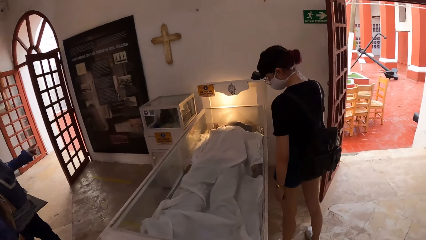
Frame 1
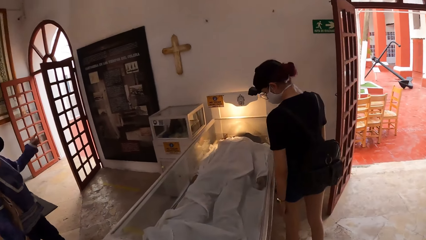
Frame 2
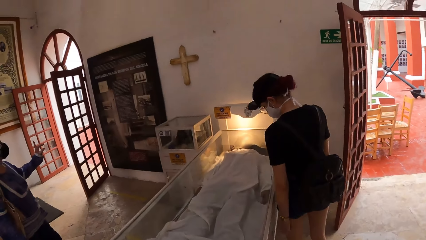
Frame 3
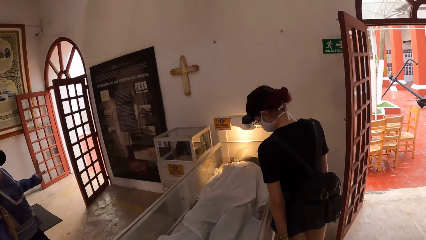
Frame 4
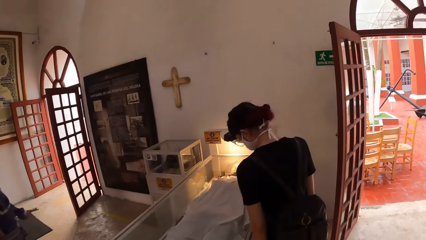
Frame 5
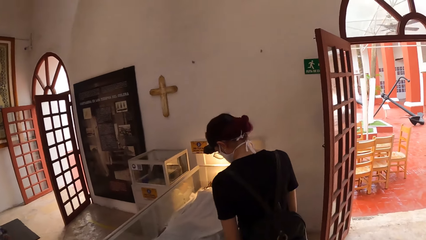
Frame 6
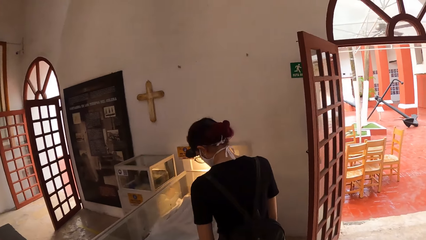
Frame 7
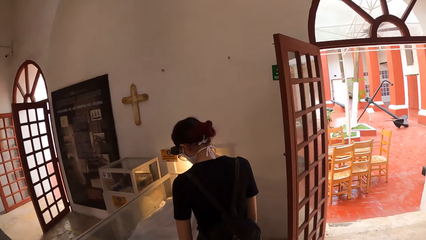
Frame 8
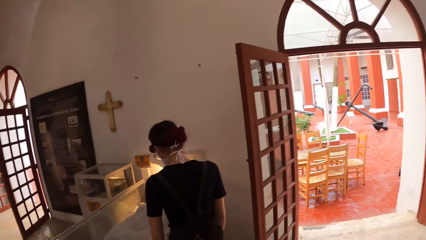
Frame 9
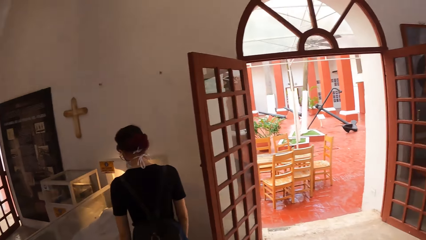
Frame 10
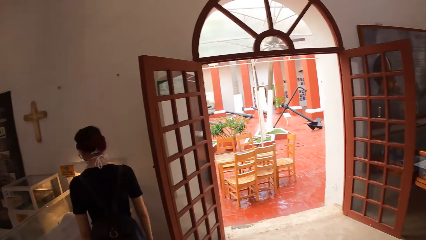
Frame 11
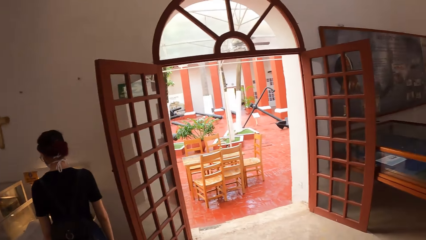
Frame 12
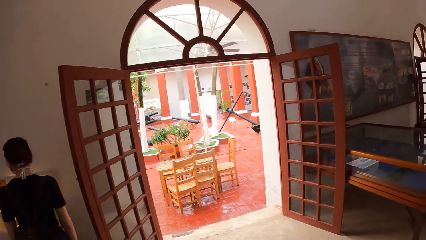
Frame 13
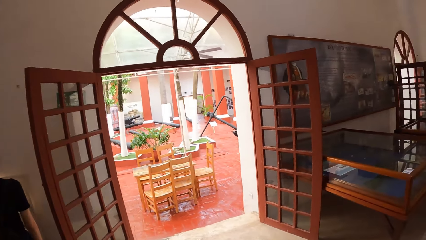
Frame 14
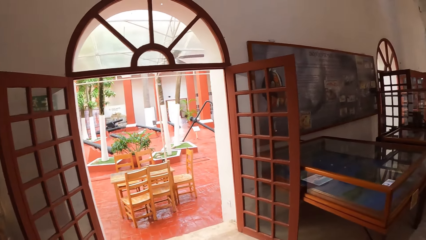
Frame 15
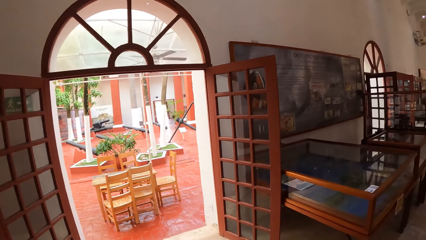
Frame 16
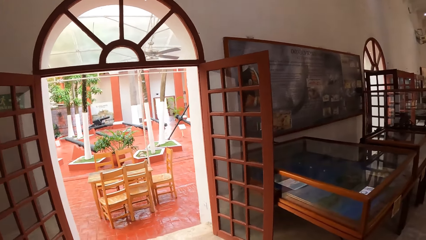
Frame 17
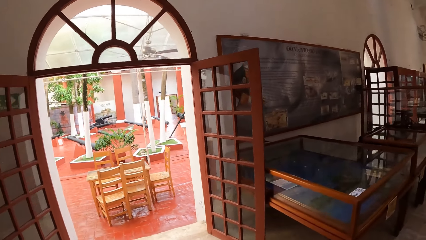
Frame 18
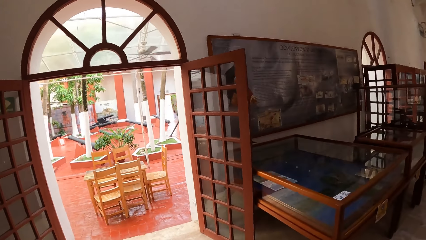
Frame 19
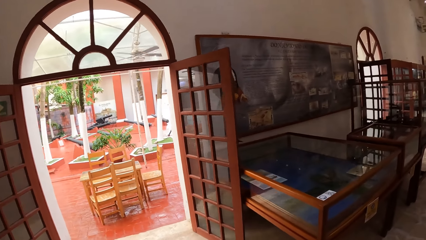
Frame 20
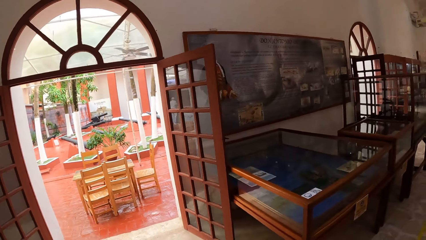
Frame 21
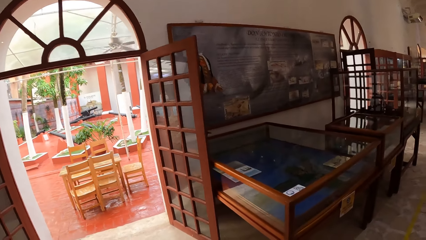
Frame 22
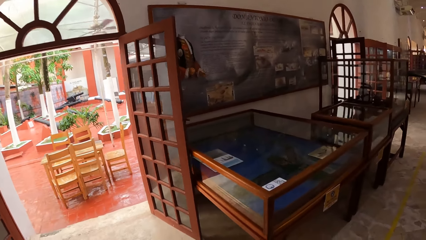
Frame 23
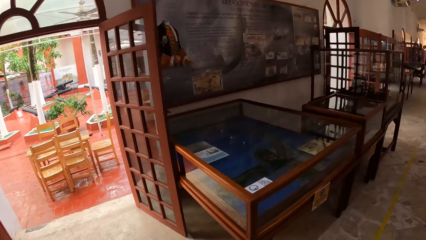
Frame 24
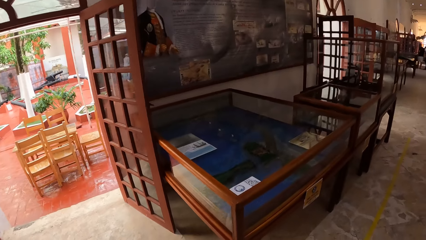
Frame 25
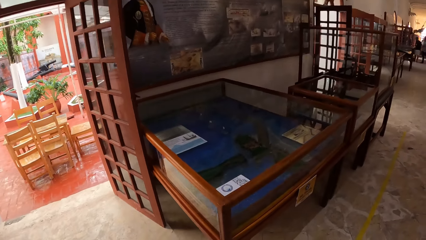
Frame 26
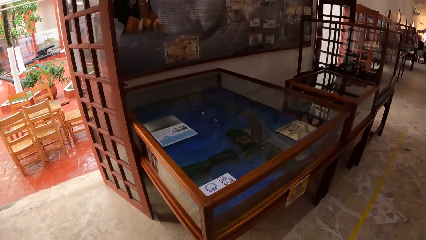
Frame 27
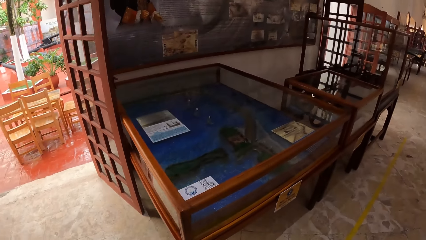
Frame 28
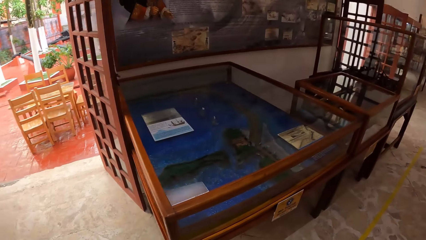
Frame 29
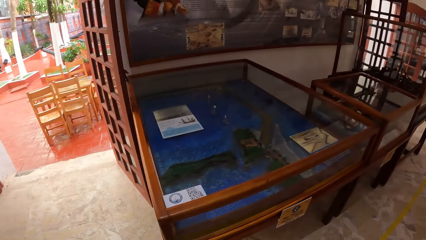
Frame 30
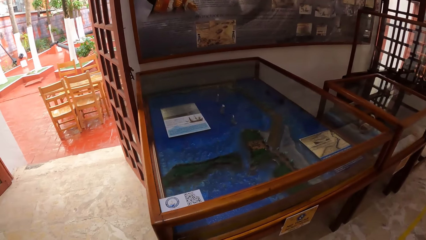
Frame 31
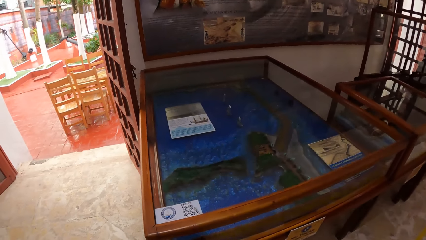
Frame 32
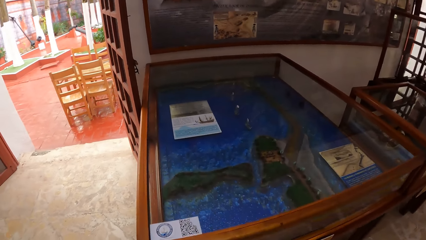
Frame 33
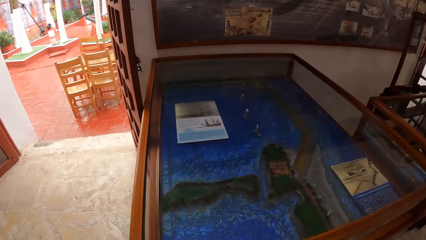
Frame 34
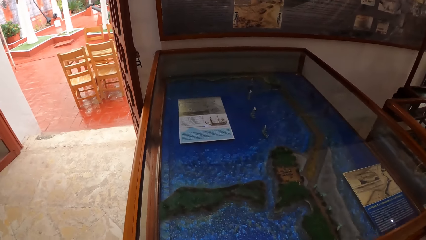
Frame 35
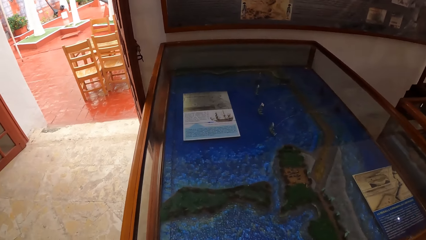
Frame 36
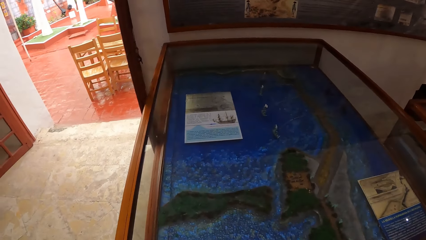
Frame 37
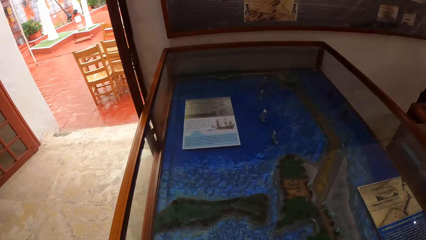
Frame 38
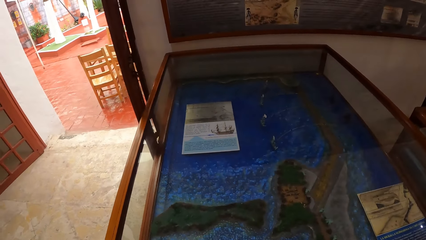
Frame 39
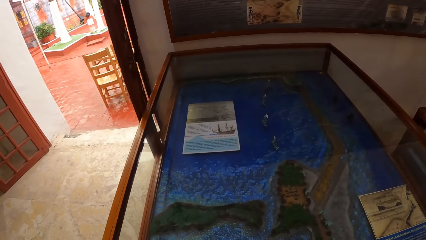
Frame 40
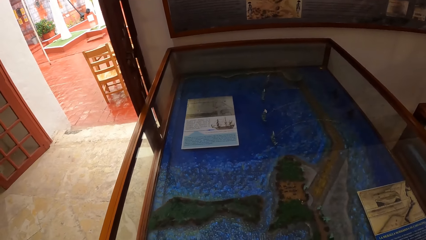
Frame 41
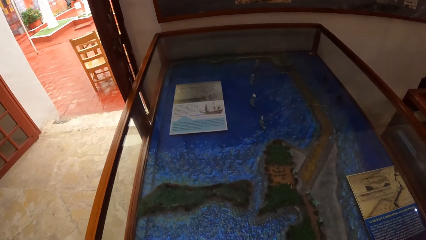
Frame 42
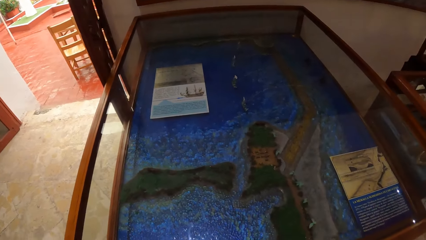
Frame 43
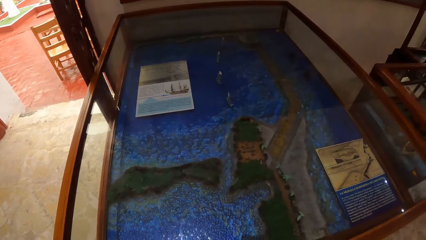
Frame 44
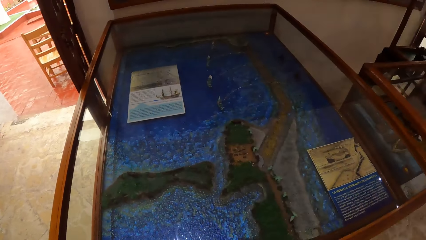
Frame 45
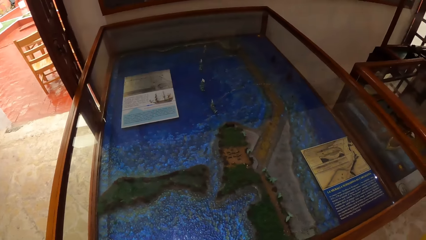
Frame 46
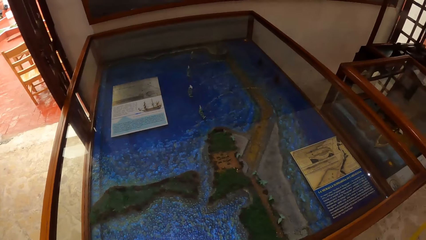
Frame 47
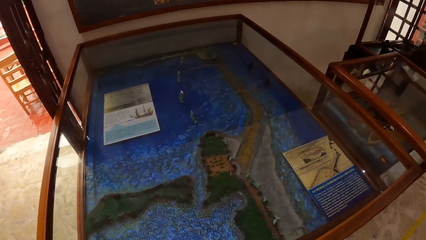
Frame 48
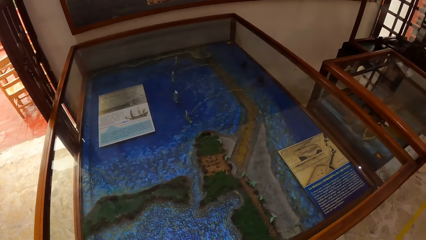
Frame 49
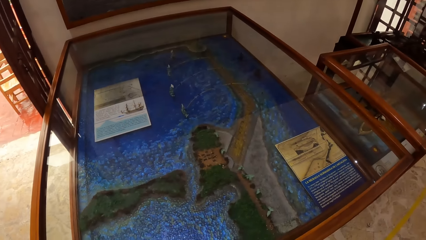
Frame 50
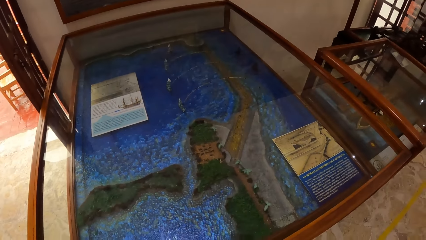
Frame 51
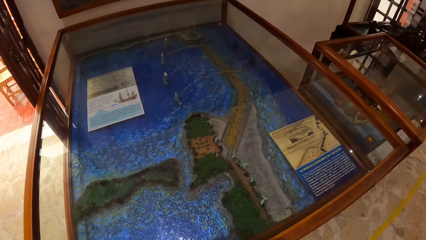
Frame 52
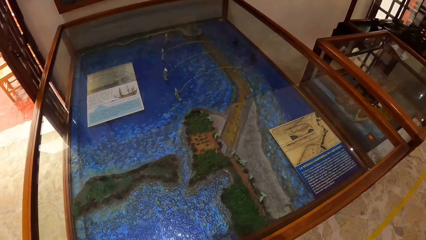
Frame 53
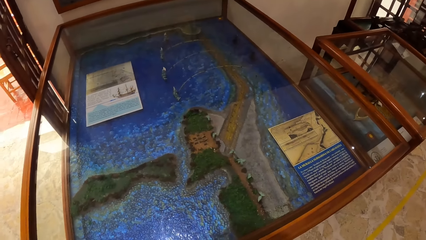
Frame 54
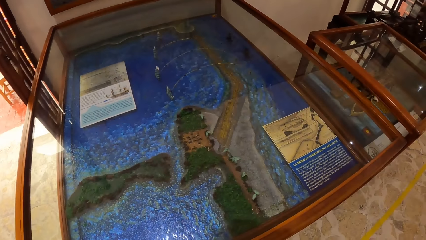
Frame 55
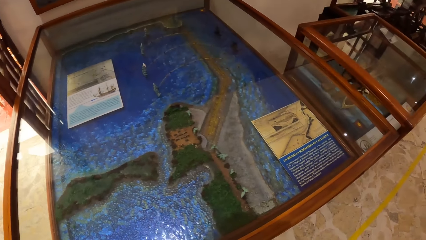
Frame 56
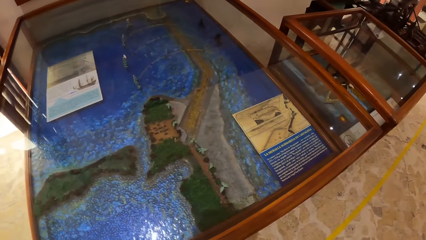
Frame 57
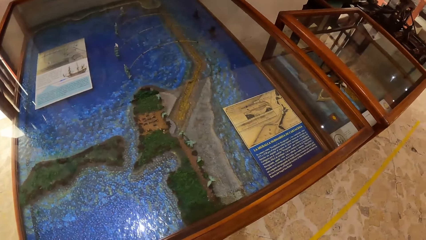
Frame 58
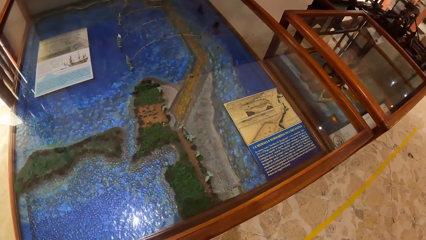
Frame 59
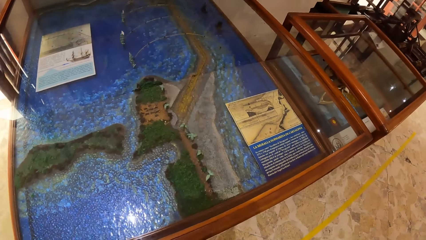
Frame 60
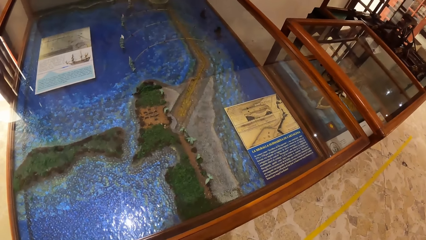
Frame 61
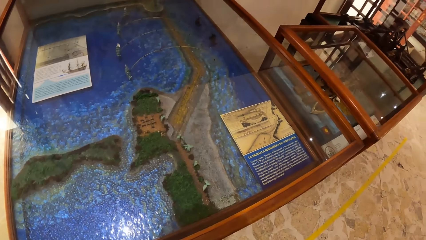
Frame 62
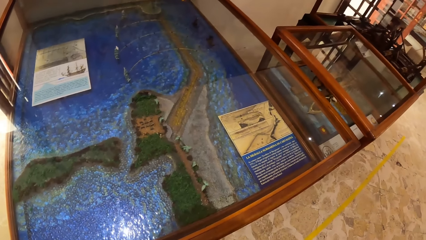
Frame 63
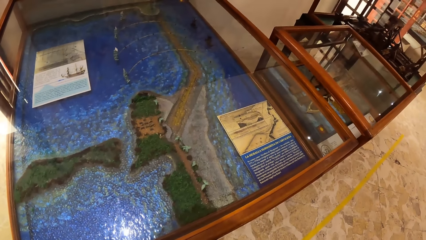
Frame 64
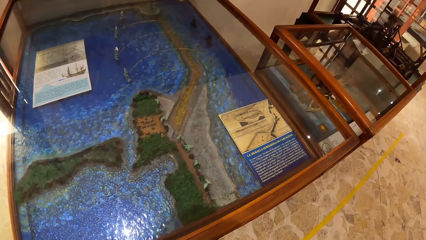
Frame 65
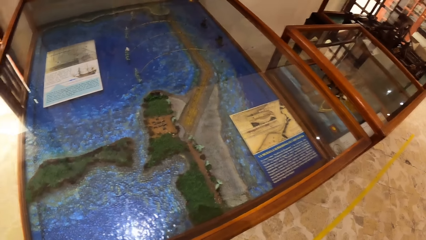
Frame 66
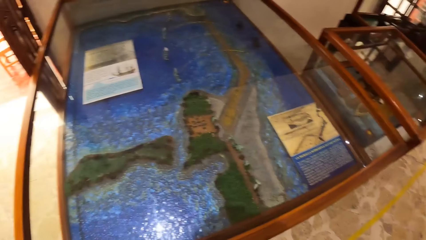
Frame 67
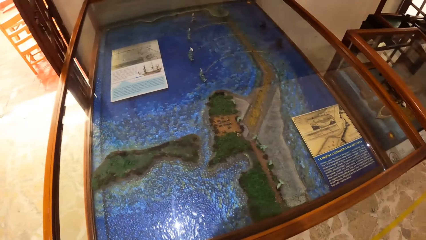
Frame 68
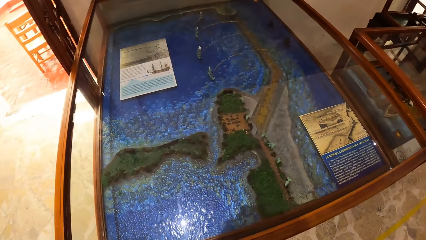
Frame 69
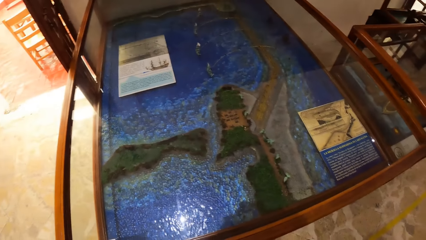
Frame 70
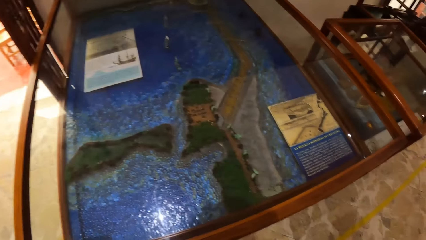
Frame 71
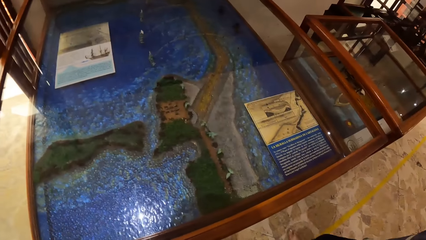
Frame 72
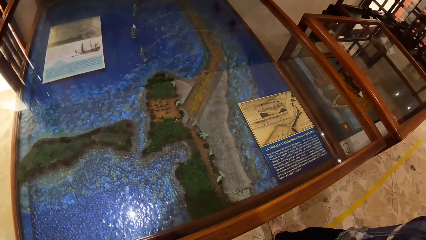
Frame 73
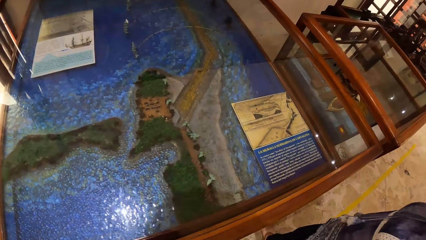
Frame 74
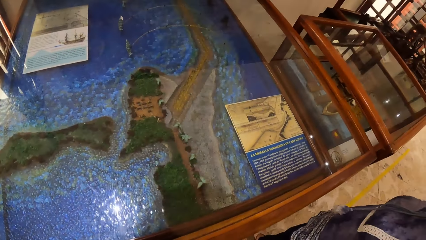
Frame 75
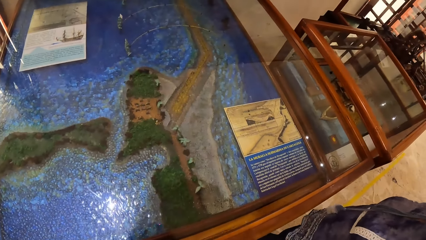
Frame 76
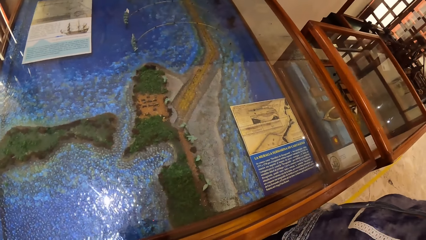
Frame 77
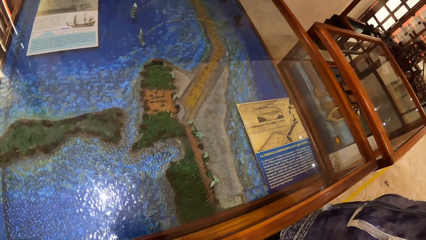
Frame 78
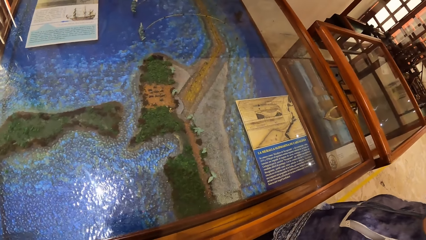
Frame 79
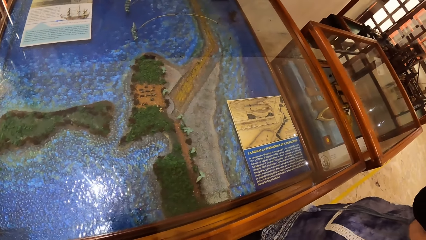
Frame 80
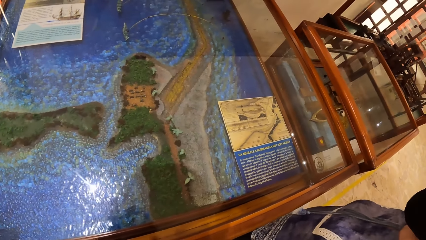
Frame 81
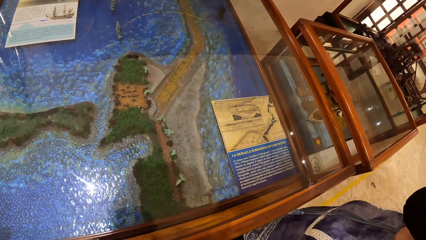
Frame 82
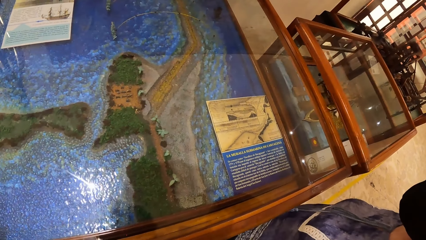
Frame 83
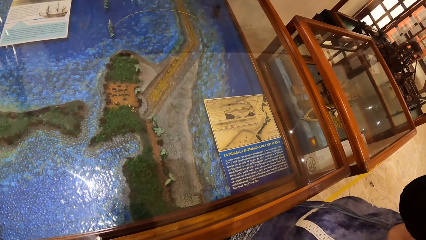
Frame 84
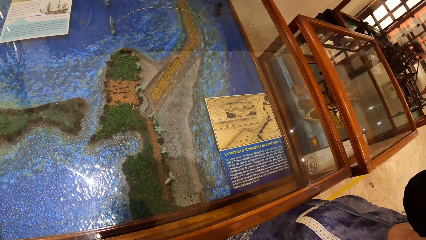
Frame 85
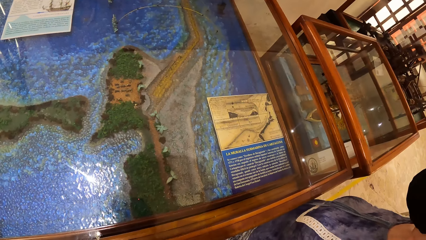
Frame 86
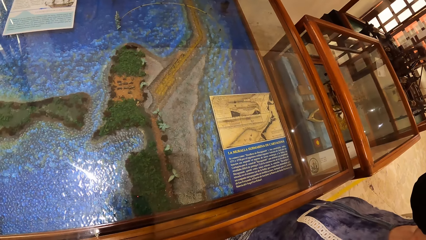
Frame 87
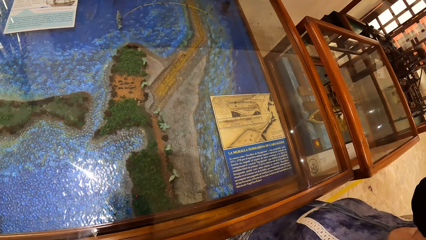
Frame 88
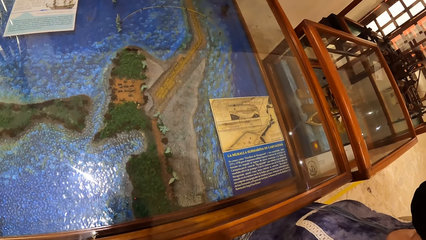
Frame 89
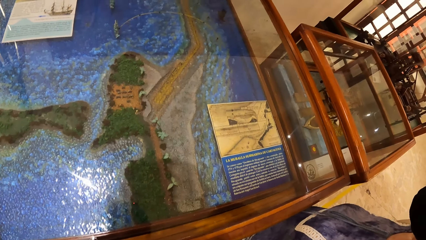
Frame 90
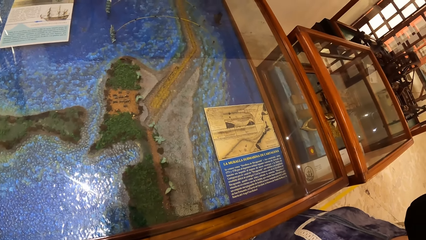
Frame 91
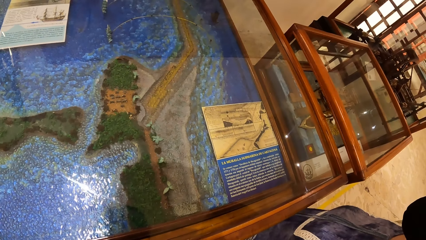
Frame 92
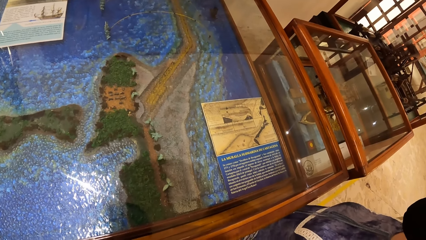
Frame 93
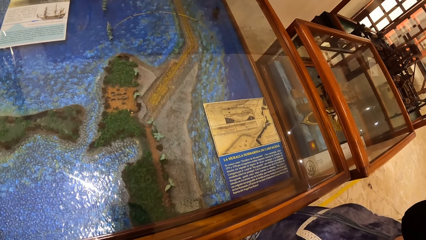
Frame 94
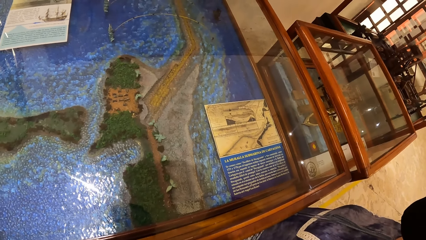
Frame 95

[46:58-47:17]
The camera wearer walks towards an artifact in a show glass. They look around. A woman walks towards the artifact in the show glass.
